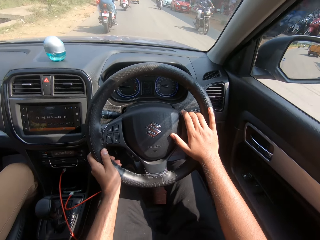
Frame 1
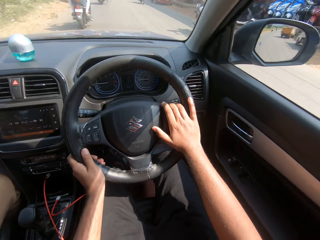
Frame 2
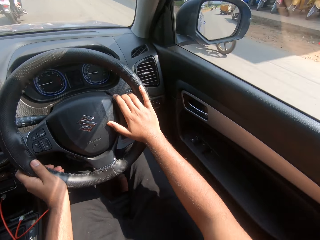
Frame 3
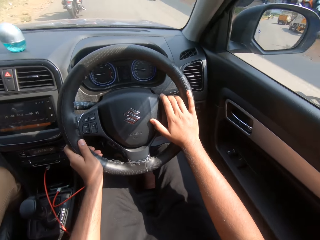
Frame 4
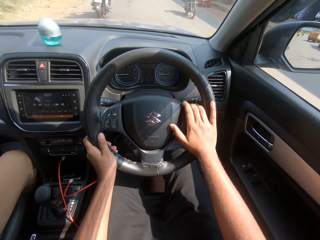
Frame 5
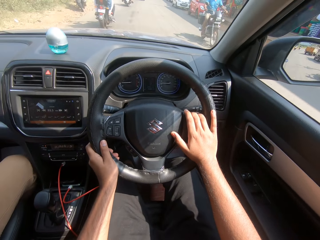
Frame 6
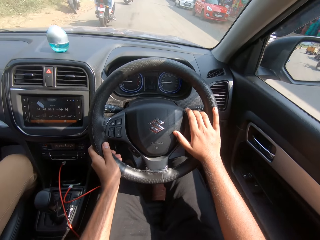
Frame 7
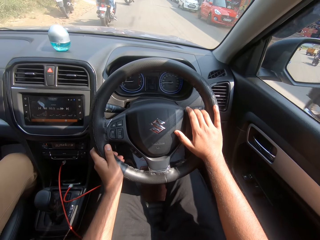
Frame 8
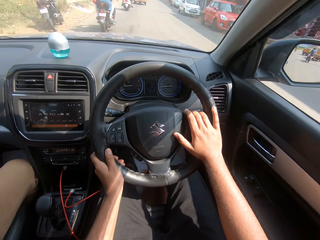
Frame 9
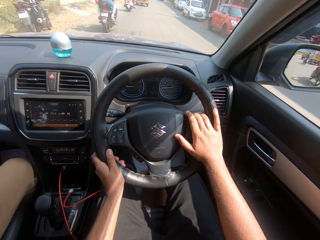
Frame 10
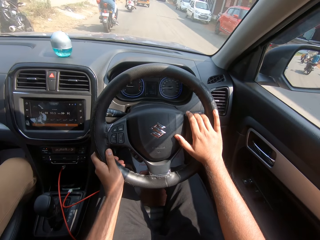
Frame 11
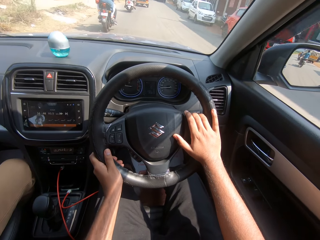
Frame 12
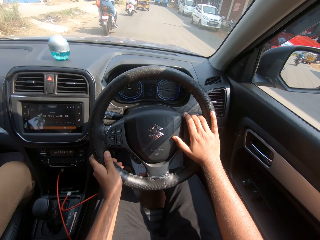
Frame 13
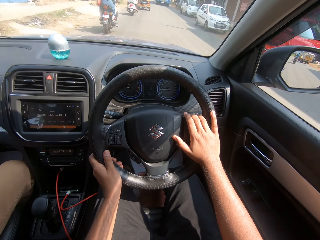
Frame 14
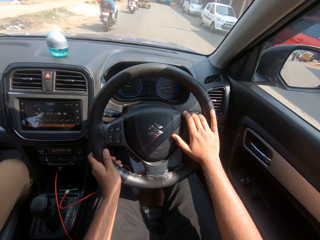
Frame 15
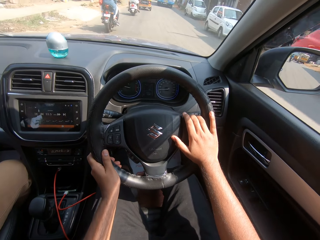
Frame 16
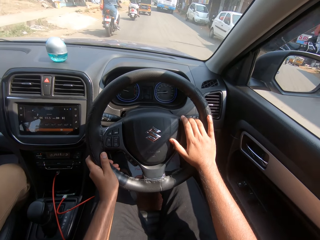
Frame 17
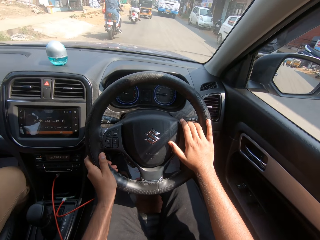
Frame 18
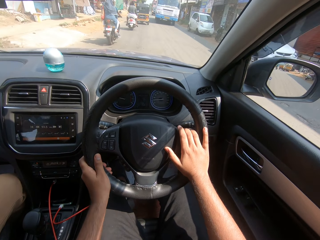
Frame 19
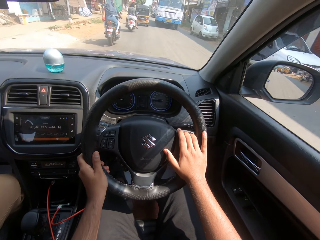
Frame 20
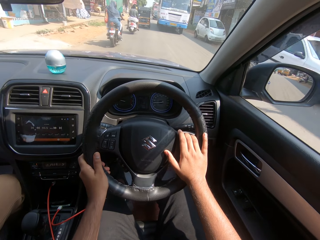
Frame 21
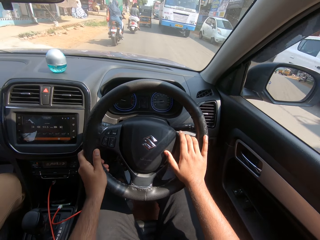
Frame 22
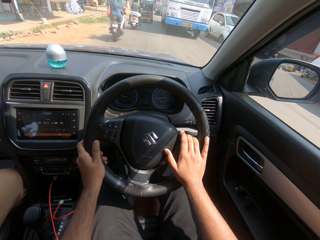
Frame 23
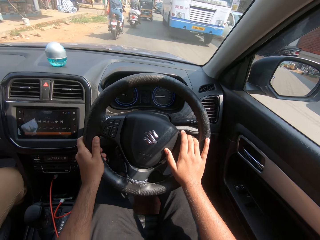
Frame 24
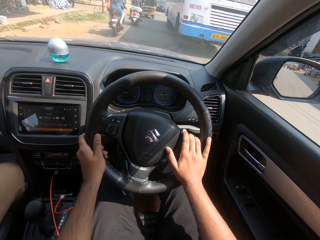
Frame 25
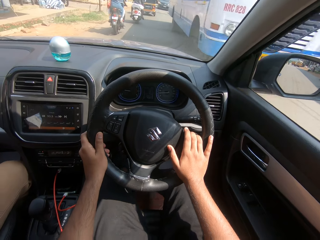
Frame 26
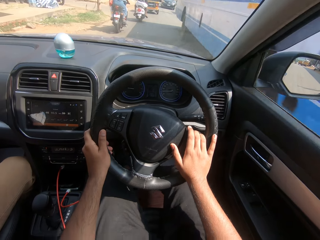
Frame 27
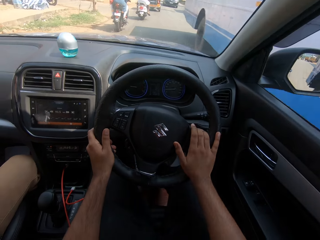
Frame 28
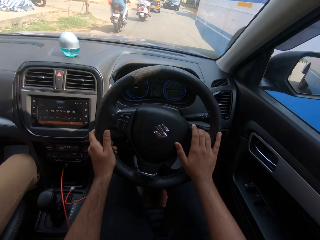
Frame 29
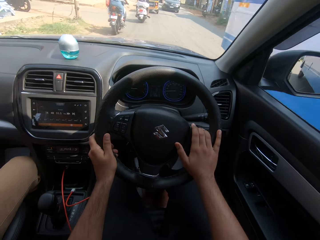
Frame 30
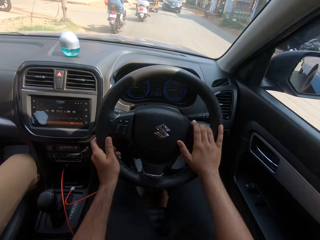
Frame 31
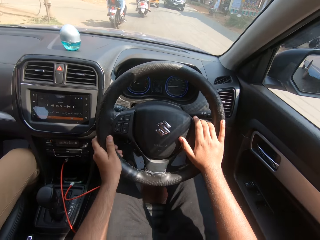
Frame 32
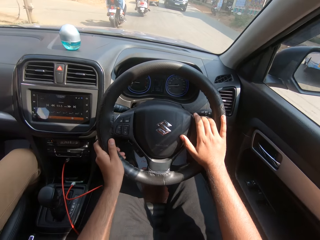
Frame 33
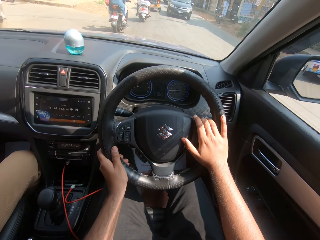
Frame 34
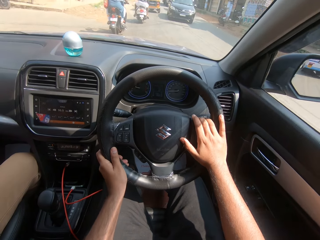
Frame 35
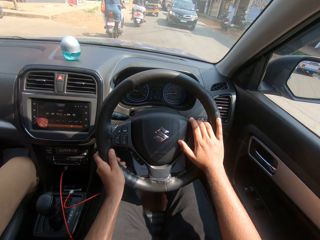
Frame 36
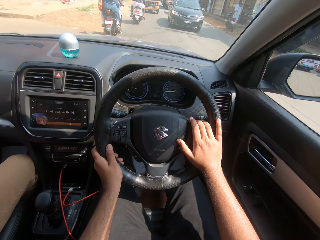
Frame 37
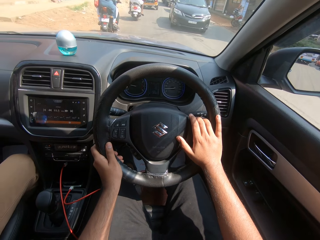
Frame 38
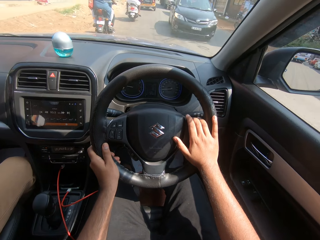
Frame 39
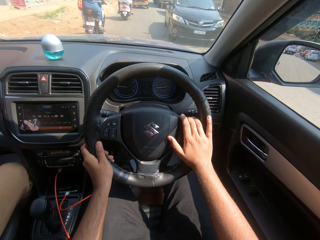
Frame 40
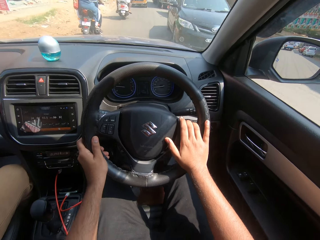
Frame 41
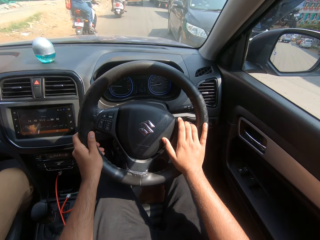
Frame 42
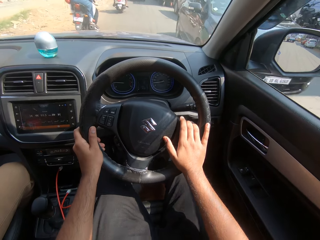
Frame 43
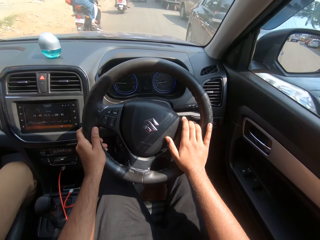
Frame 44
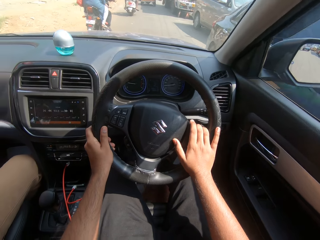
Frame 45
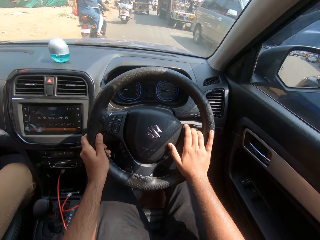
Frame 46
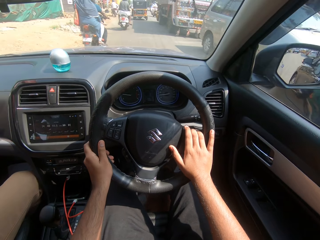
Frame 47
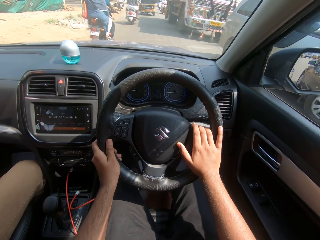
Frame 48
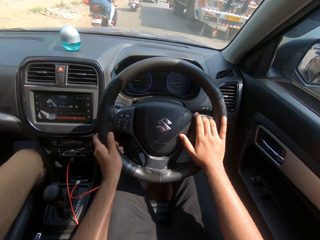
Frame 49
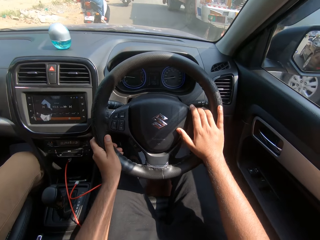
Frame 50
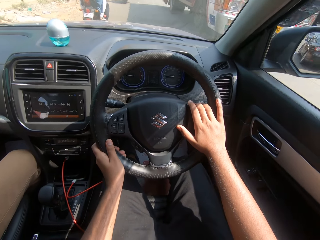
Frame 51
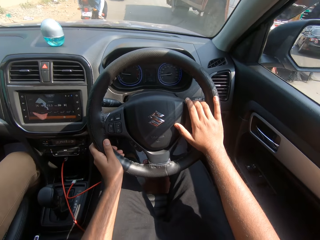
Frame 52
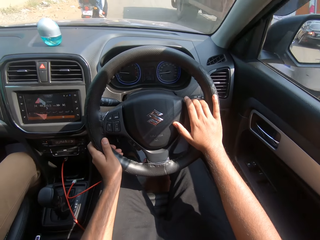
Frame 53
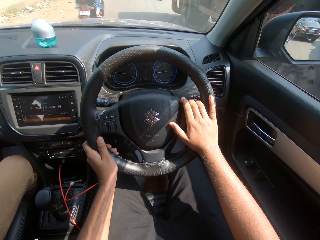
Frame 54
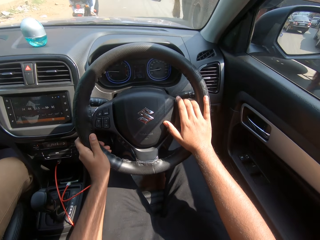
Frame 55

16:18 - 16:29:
A motorcycle rides past the camera wearer. The camera wearer drives the car and looks at the side mirror. A motorcycle rides past the camera wearer. A white bus drives past the camera wearer.

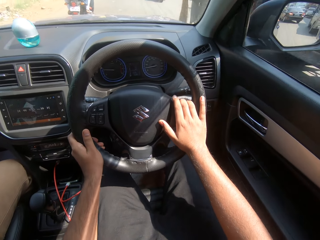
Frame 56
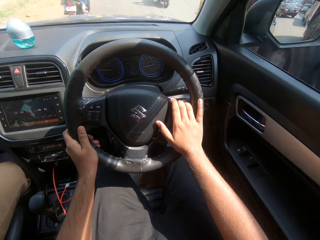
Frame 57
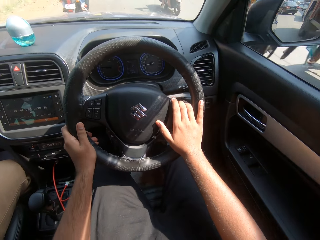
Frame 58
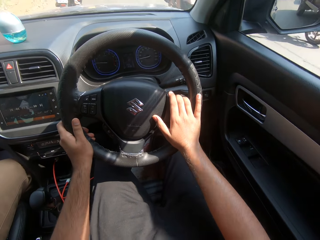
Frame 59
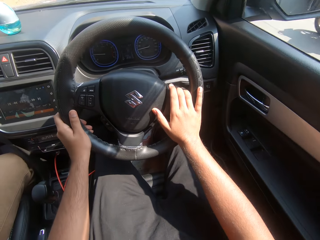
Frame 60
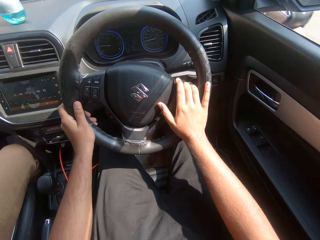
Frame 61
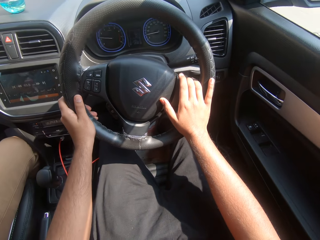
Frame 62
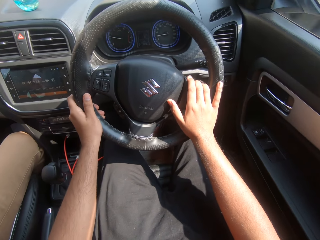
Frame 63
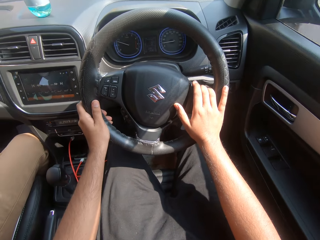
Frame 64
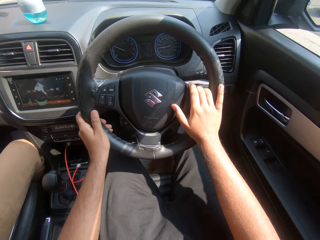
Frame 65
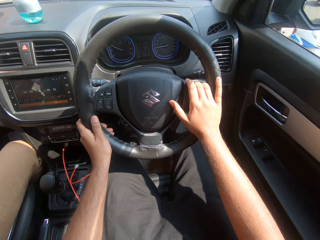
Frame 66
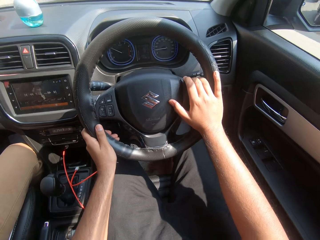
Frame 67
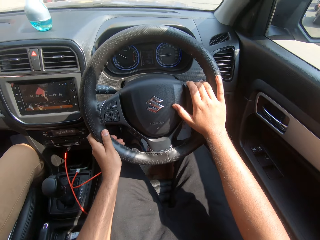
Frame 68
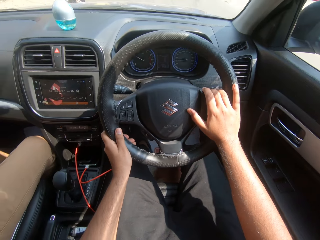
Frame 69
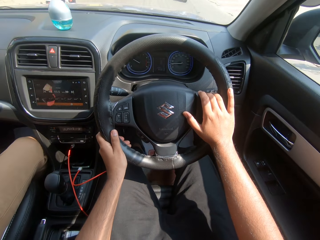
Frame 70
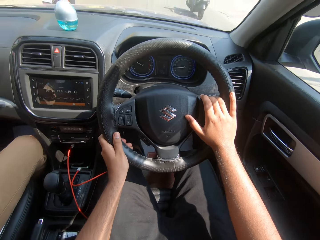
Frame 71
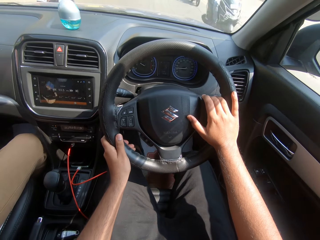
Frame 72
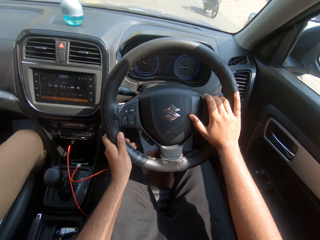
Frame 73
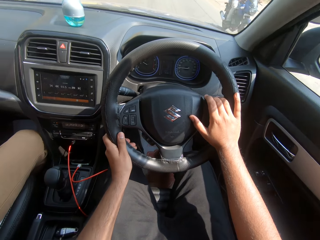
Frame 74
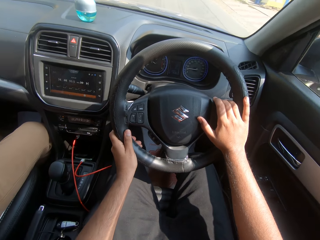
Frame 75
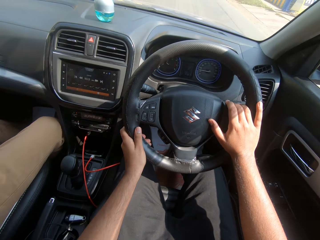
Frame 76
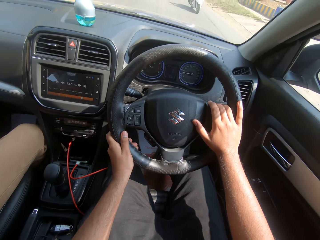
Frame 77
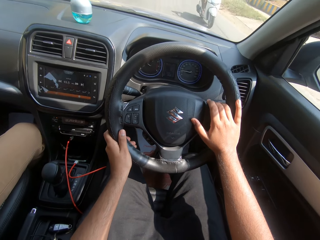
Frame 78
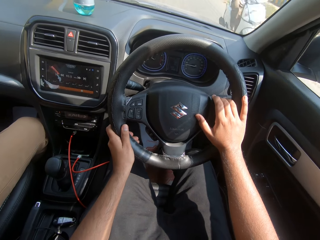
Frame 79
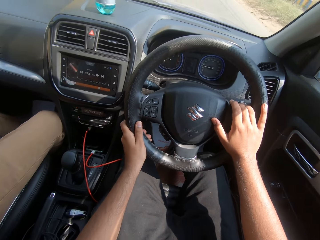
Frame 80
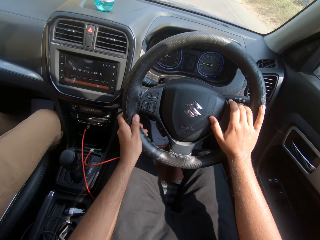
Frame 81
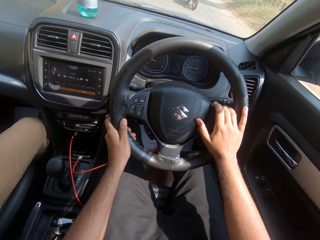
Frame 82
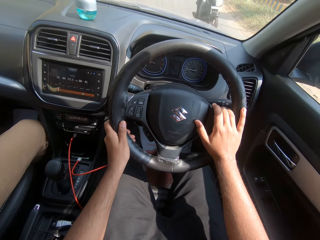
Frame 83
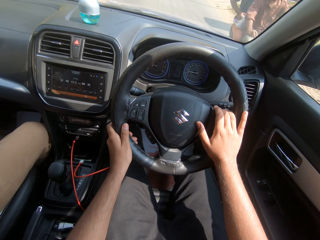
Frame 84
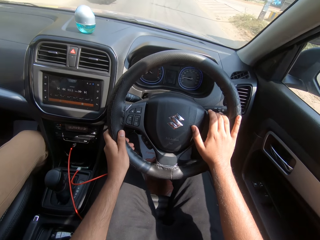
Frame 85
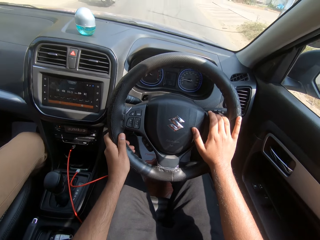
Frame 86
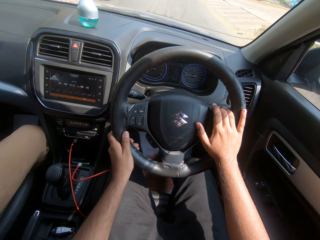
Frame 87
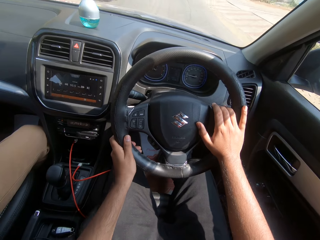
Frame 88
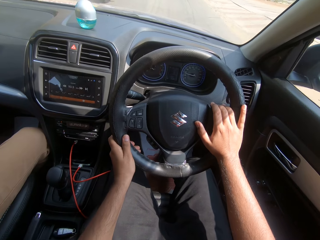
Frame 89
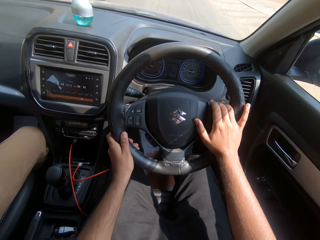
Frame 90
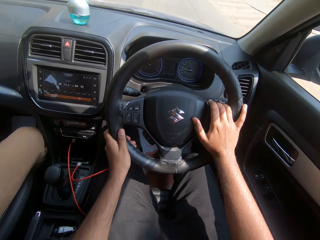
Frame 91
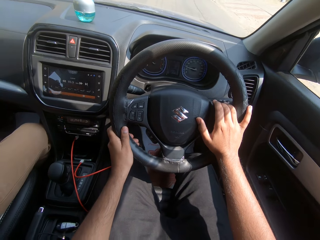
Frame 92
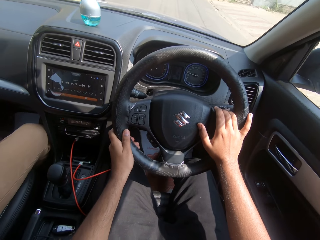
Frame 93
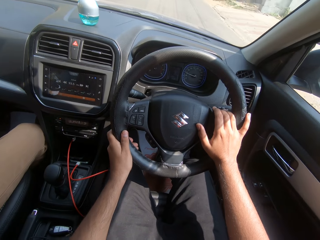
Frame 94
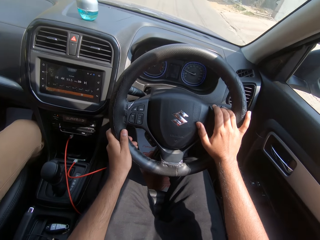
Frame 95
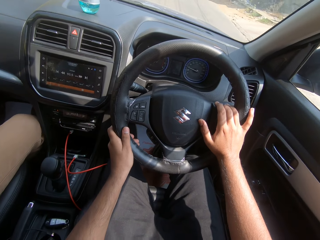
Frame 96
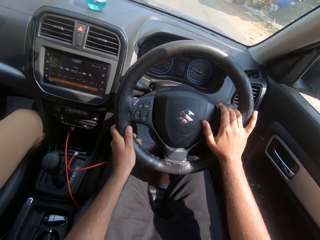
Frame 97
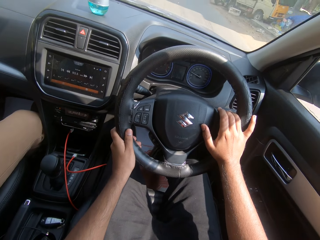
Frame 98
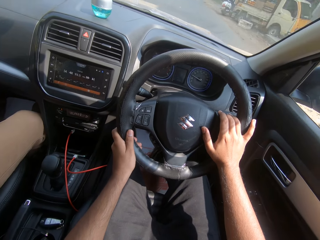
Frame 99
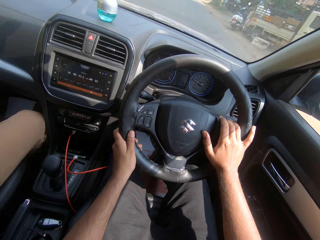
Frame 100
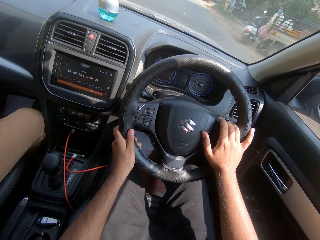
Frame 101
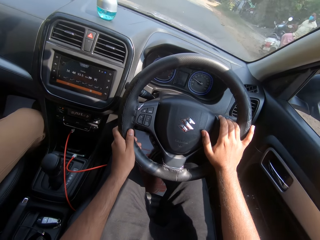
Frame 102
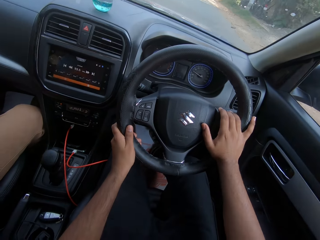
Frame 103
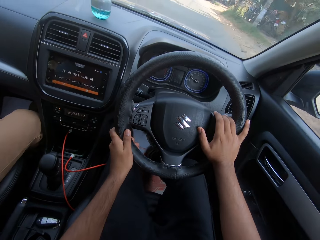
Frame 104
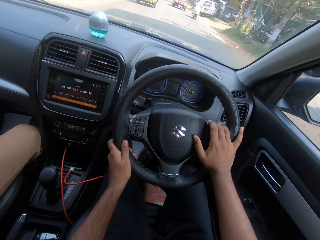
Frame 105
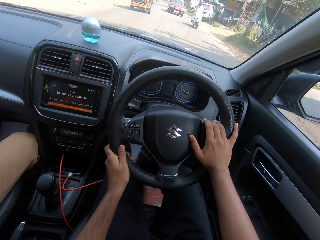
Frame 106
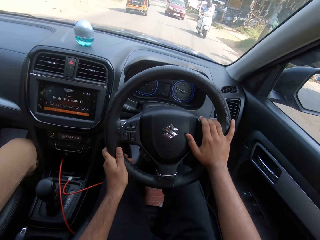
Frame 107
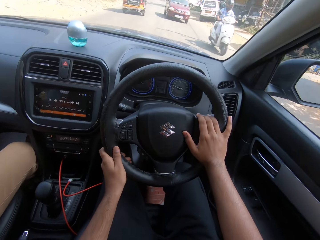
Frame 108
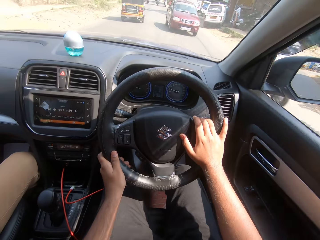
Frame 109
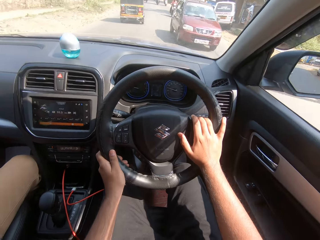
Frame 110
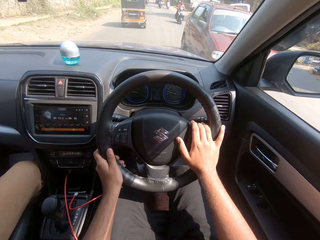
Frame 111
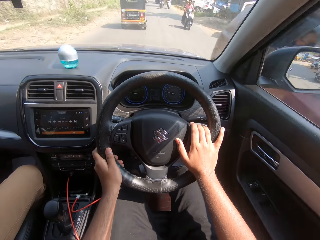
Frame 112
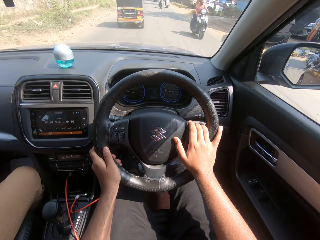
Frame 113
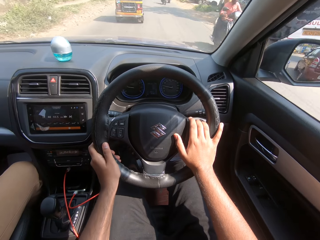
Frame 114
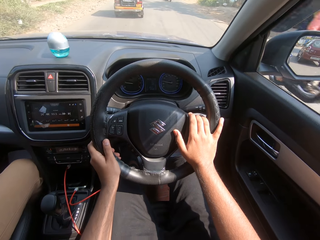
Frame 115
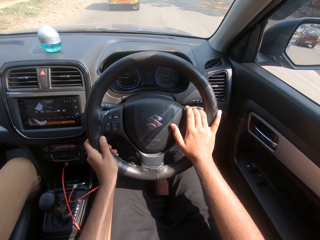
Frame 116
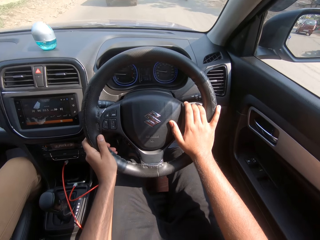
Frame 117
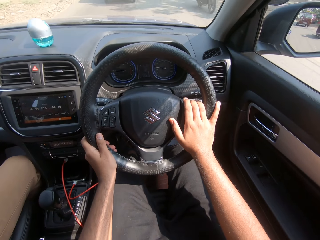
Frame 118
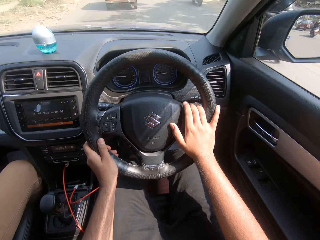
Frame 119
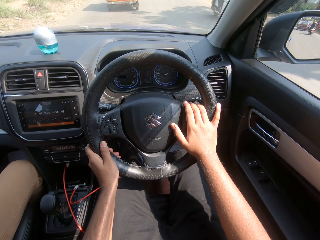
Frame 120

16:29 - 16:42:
The camera wearer drives the car. A man talks to the camera wearer. A motorcycle rides past the camera wearer. A motorcycle rides past the camera wearer again. The camera wearer drives the car and talks to the man. A motorcycle rides past the camera wearer. A motorcycle rides past the camera wearer again. The camera wearer drives the car. The man talks to the camera wearer. A motorcycle rides past the camera wearer. A red car drives past the camera wearer. A motorcycle rides past the camera wearer. A motorcycle rides past the camera wearer again.
